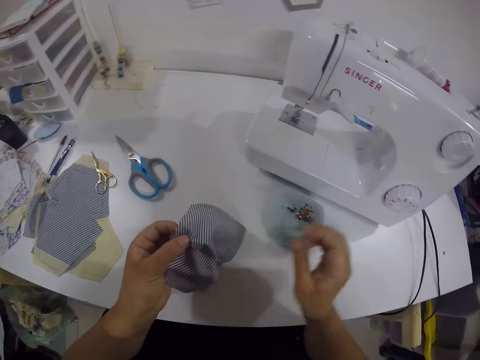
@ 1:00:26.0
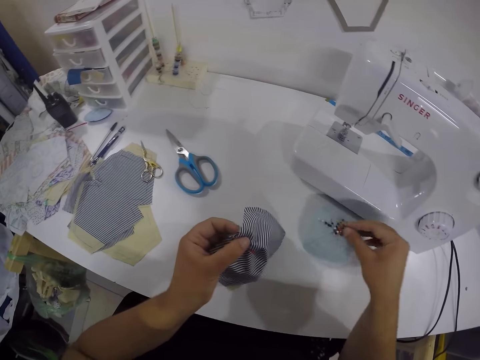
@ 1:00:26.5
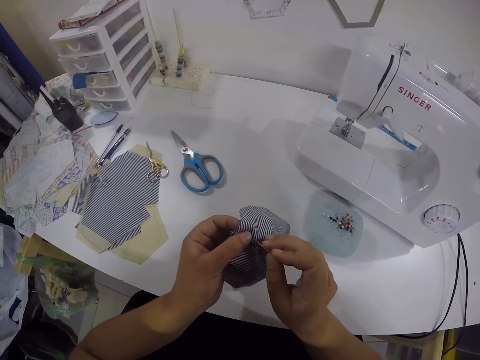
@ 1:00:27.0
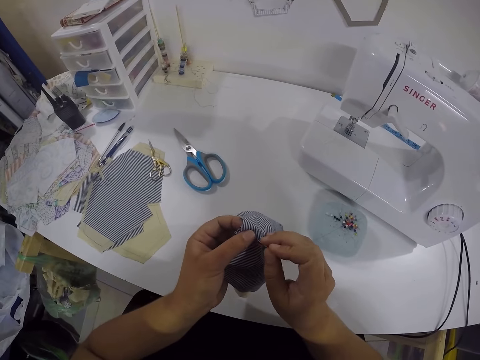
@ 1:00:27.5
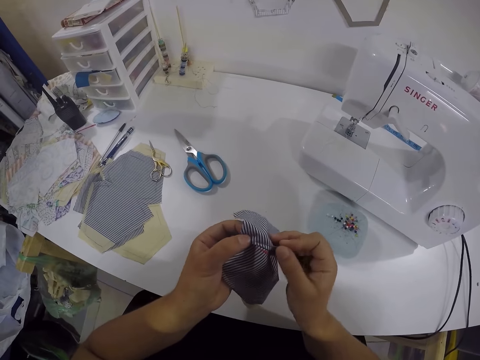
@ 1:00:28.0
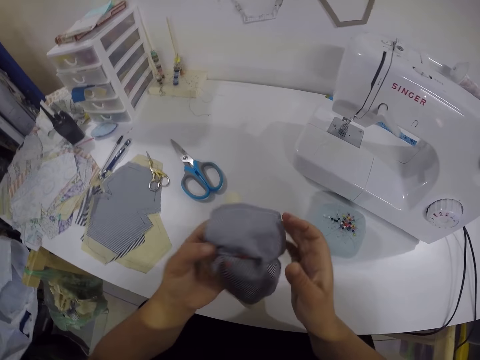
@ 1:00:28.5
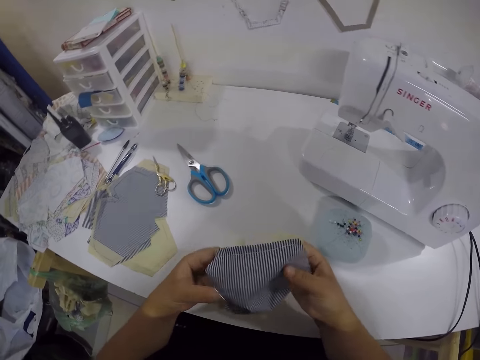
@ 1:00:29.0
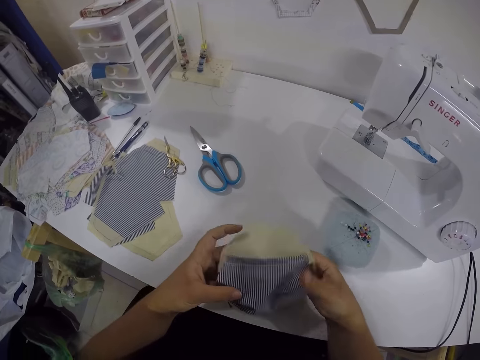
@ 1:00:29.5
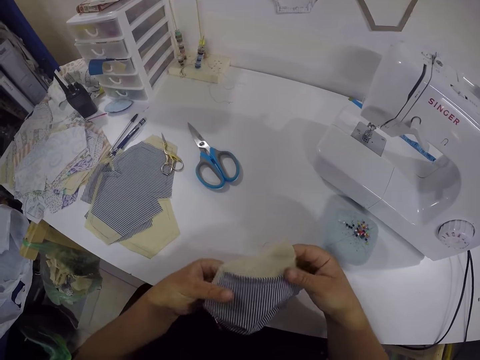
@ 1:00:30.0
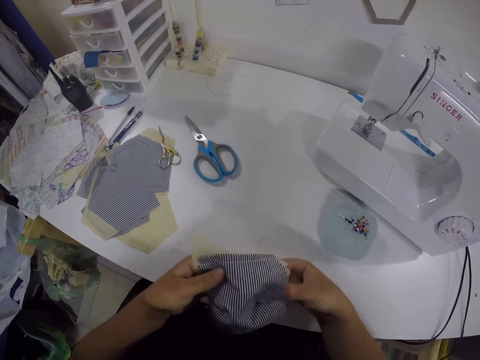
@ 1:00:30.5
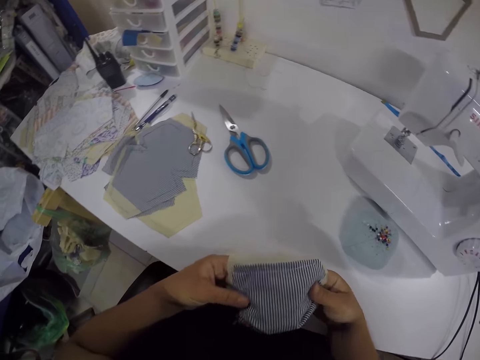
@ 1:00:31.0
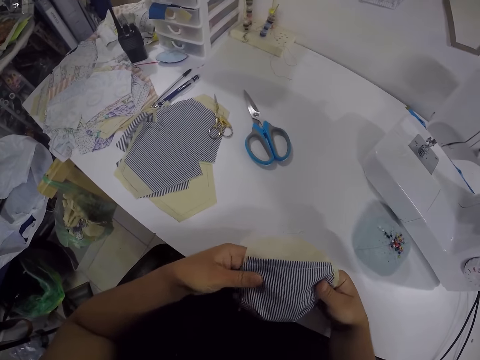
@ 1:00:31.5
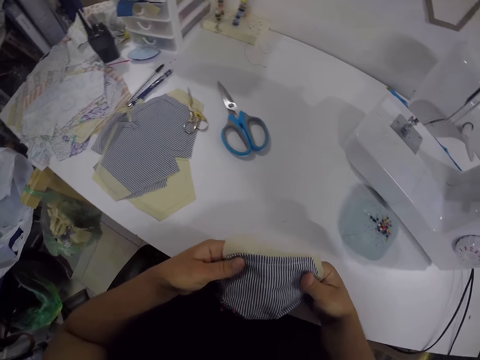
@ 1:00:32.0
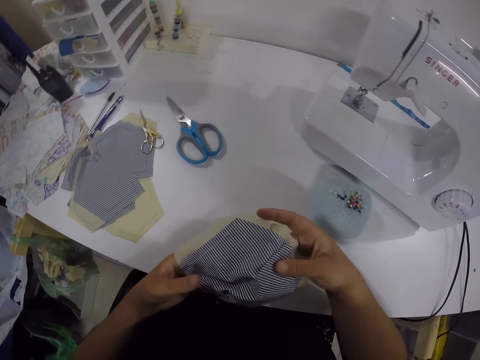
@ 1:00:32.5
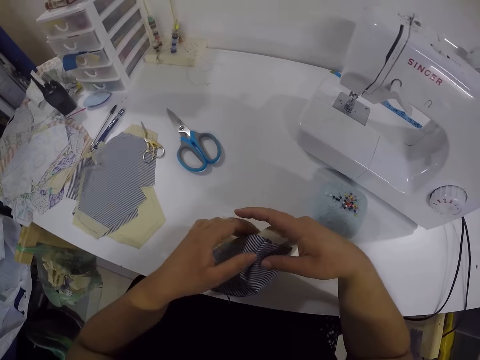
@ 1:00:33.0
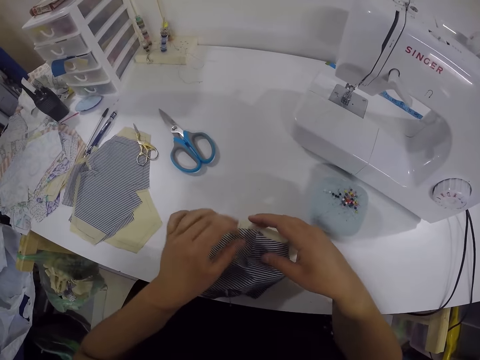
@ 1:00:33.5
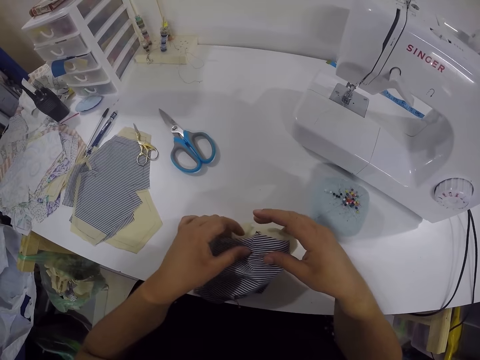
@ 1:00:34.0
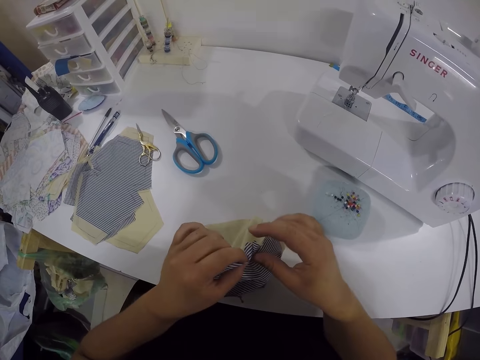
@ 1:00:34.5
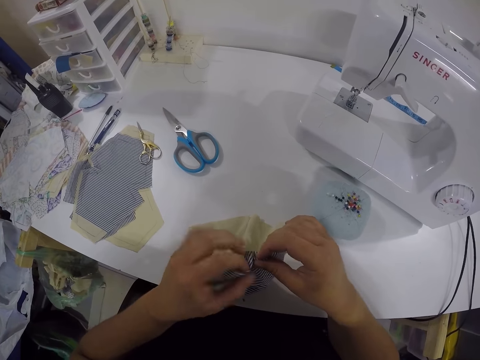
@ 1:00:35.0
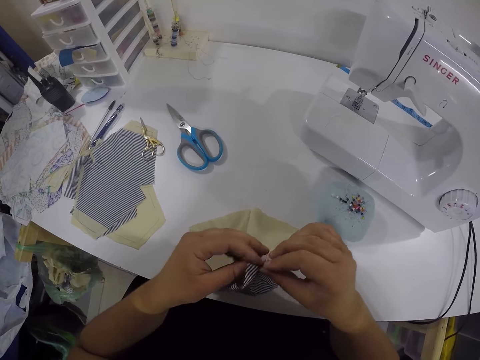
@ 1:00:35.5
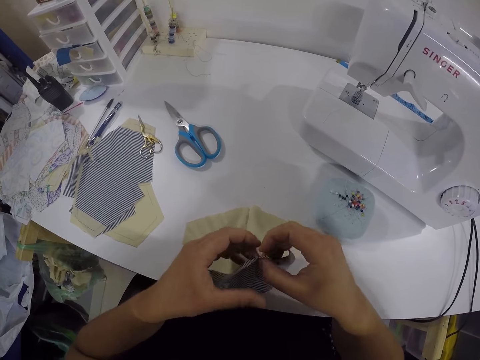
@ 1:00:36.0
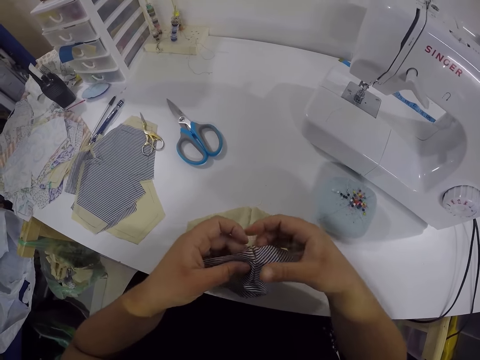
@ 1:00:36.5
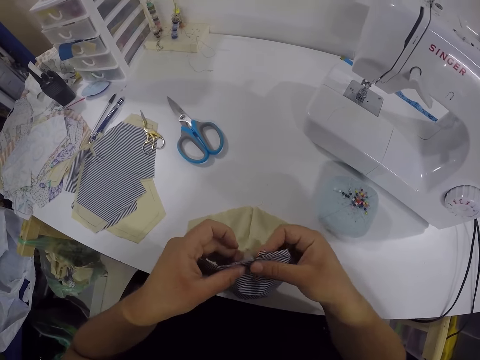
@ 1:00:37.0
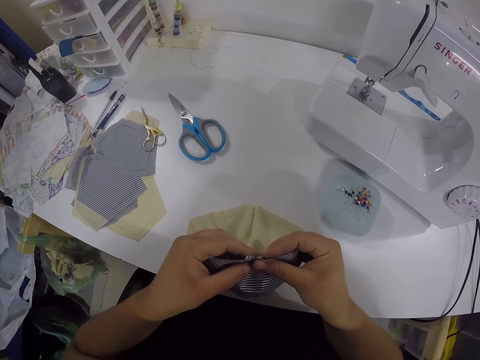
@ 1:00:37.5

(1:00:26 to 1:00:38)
The camera wearer picks a pin from the needle clamp with her right hand. She pins the fabric with the pin in her right hand. She checks the fabric in her hands. She aligns the cloth.

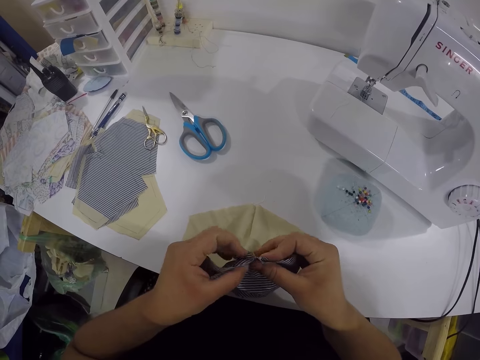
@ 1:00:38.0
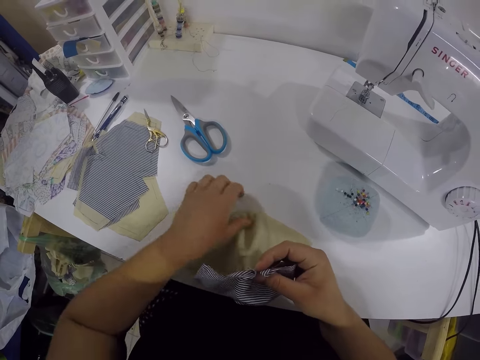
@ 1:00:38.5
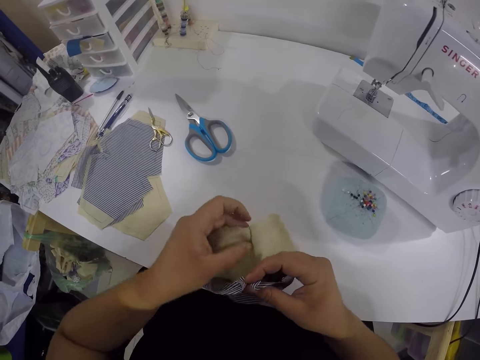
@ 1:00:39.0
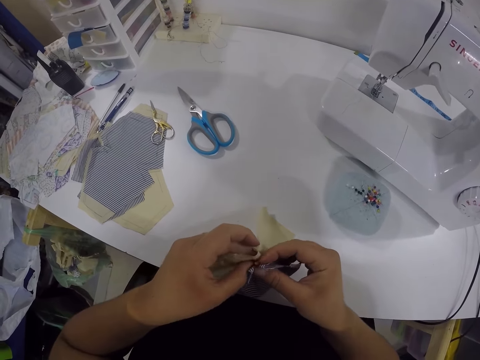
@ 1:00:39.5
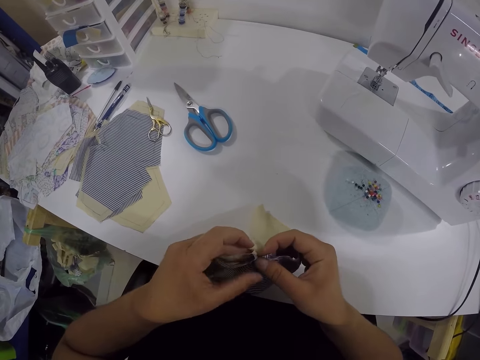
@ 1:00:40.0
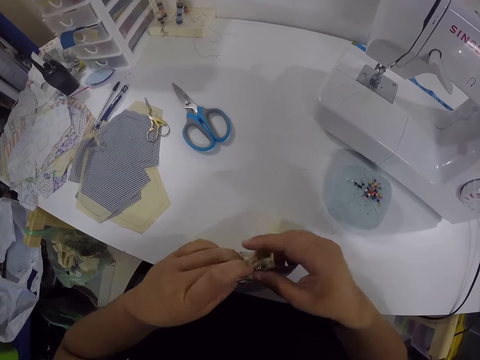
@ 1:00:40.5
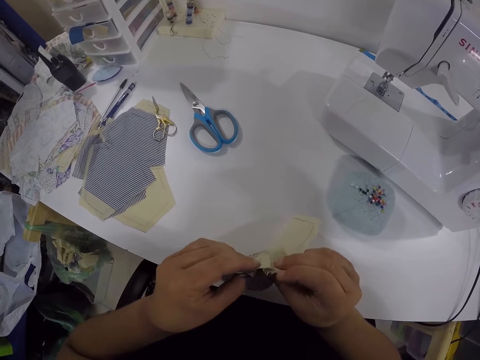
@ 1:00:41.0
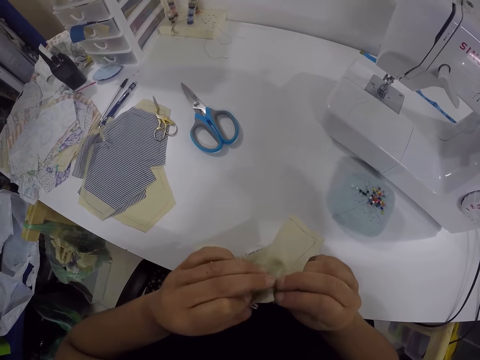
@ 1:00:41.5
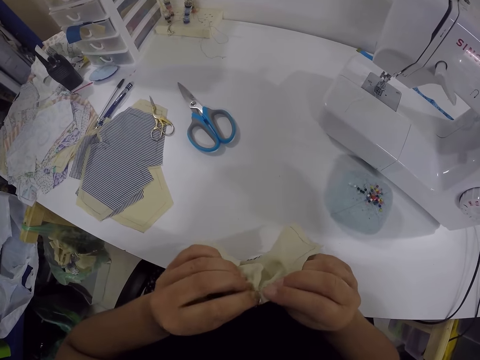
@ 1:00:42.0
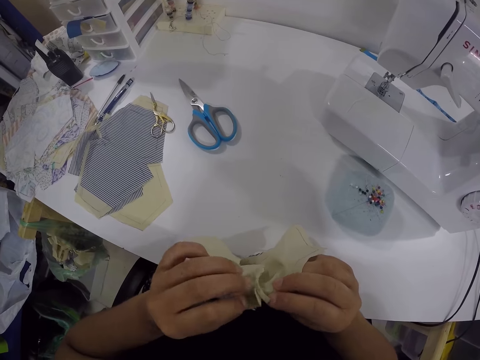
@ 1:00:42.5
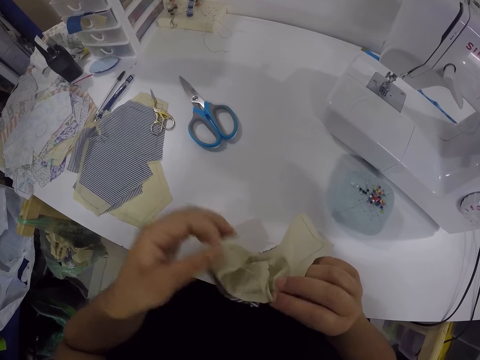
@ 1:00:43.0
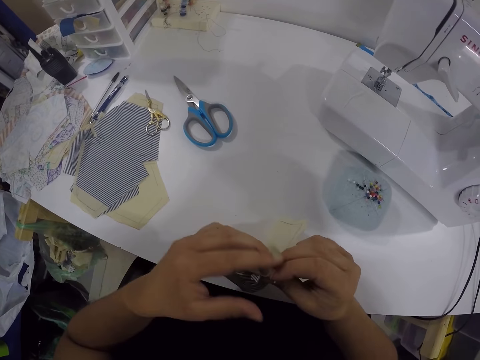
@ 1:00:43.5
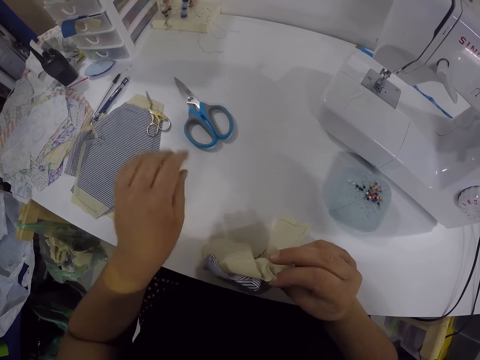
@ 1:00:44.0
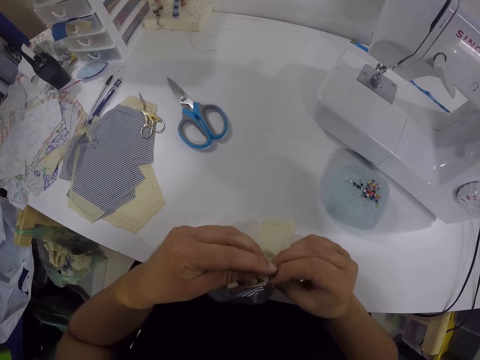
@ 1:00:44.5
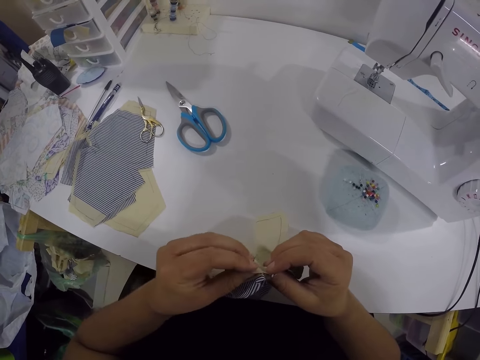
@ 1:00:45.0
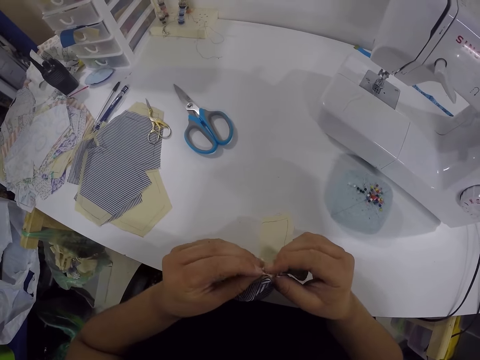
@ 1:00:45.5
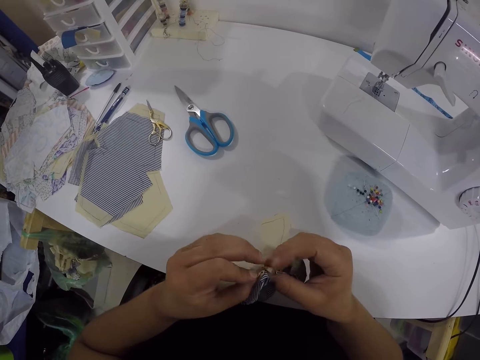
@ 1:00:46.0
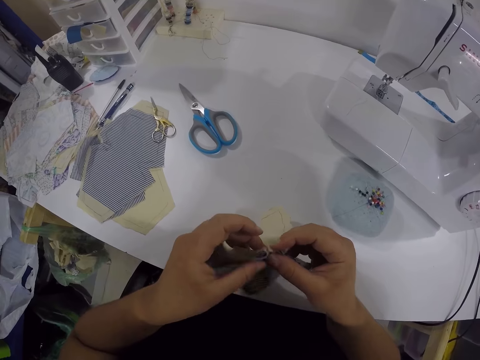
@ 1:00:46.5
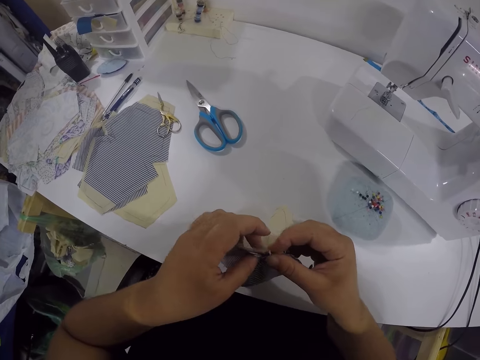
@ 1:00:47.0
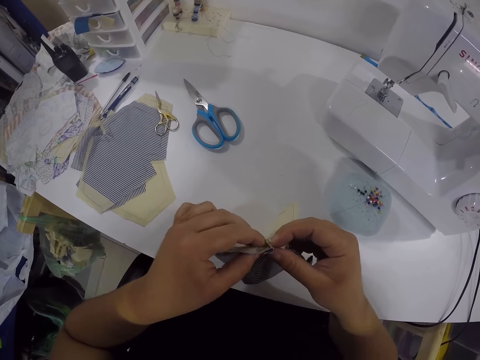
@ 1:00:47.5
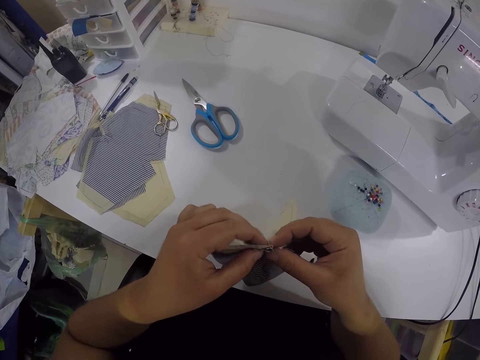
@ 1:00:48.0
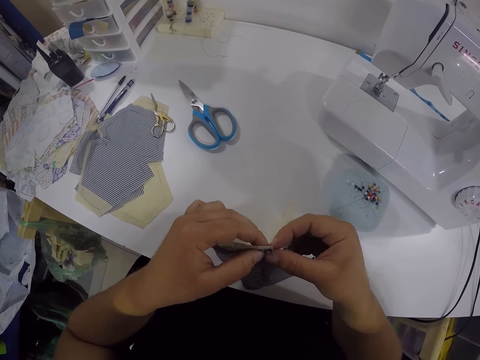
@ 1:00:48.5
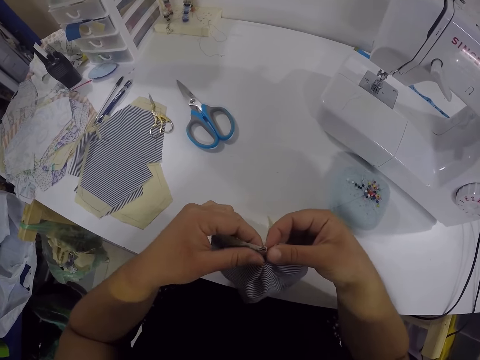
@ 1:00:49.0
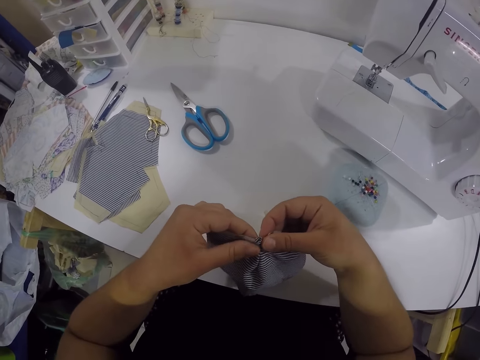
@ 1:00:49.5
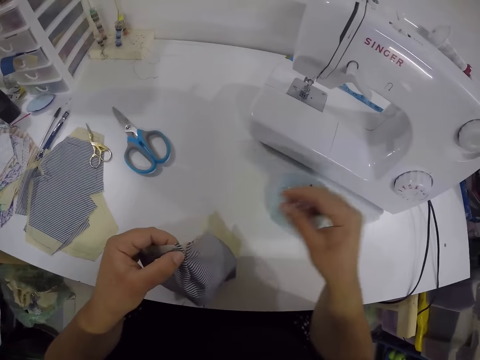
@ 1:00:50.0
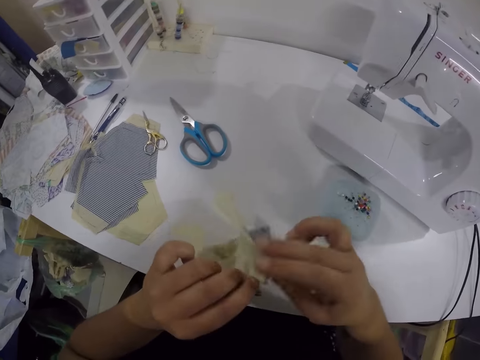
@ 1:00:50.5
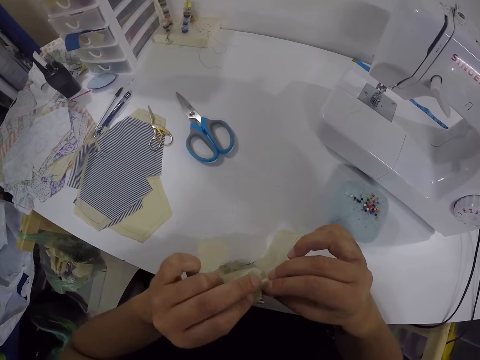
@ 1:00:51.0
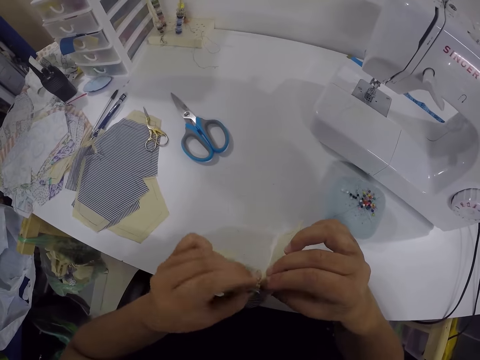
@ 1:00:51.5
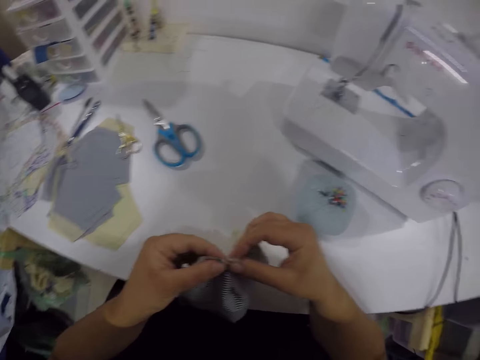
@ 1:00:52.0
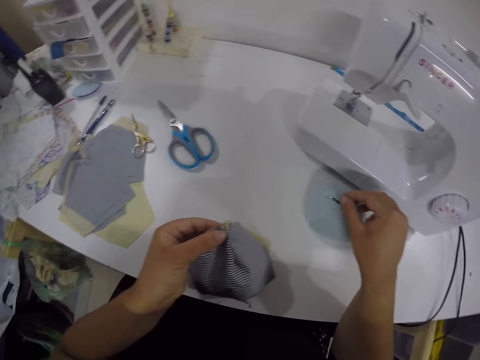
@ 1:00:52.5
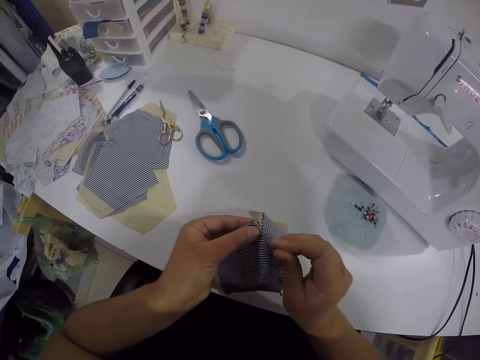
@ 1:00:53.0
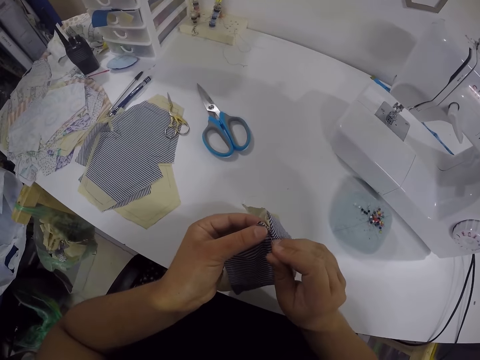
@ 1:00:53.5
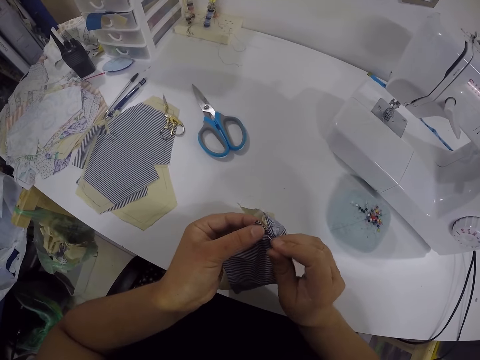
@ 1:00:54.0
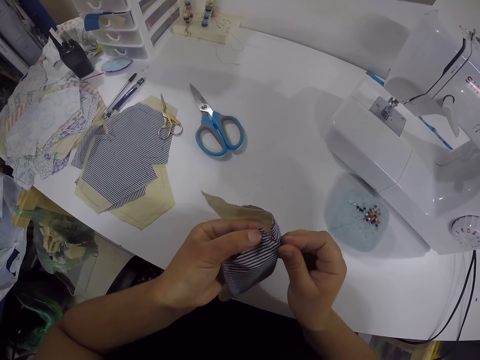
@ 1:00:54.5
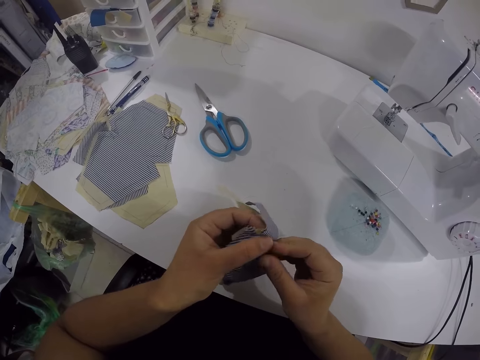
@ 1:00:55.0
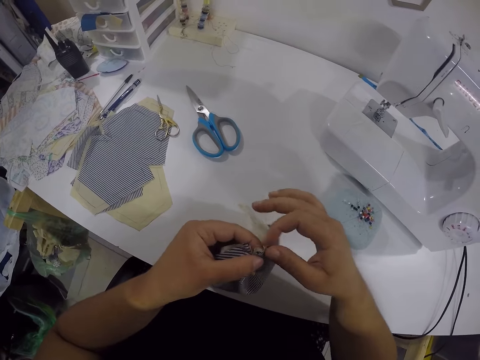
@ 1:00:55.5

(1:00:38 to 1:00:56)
The camera wearer picks the lining from the table with her left hand. She joins the lining in her left hand with the fabric in her right hand. She adjusts the fabric in her left hand with her right hand. She picks a thread from the fabric with her left hand and drops the thread in her left hand on the table. She picks the thread from the fabric with her left hand and drops the thread in her left hand on the table. She aligns the cloth. She picks a pin from the needle clamp with her right hand. She pins the fabric with the pin in her right hand. She picks the cloth.
